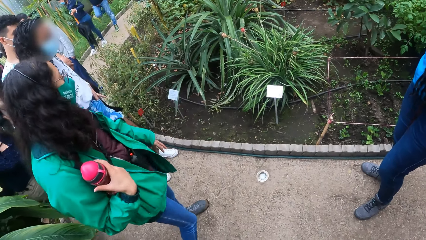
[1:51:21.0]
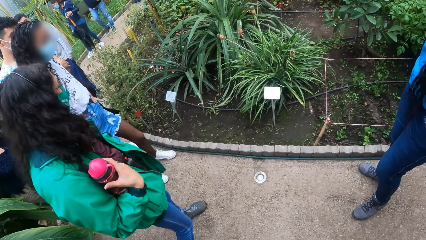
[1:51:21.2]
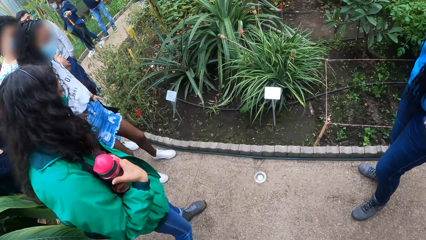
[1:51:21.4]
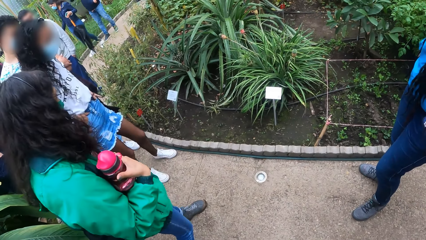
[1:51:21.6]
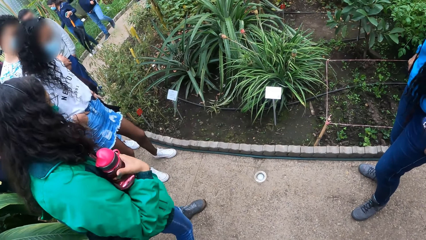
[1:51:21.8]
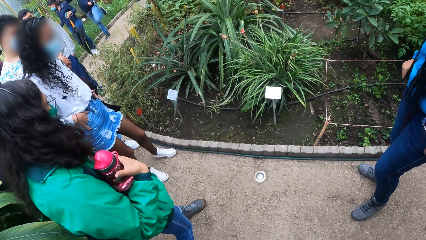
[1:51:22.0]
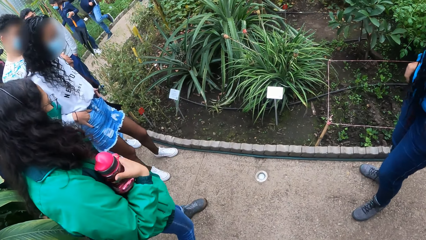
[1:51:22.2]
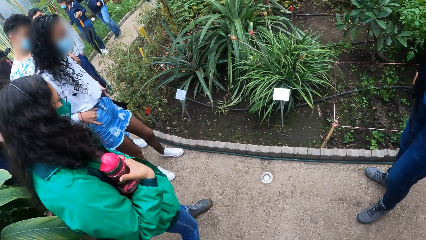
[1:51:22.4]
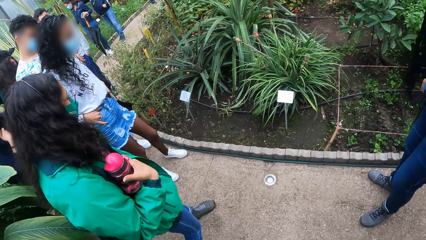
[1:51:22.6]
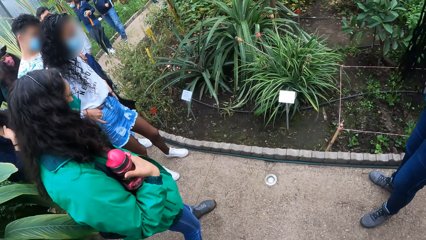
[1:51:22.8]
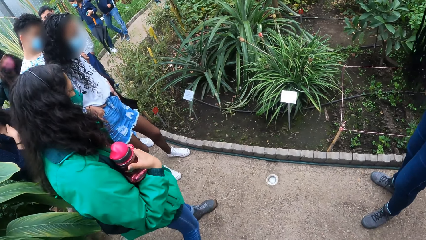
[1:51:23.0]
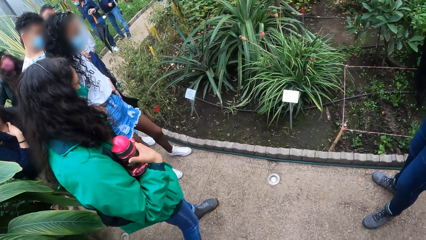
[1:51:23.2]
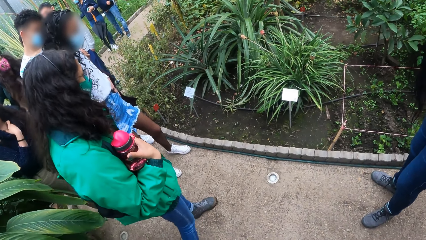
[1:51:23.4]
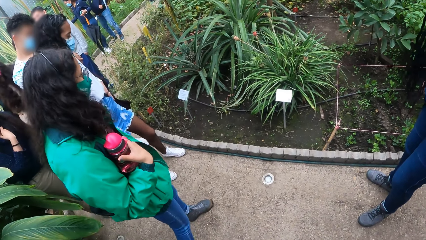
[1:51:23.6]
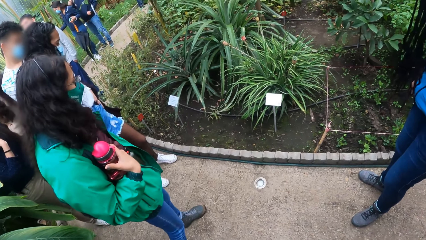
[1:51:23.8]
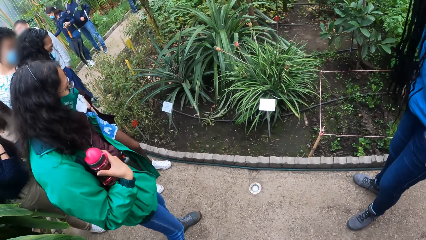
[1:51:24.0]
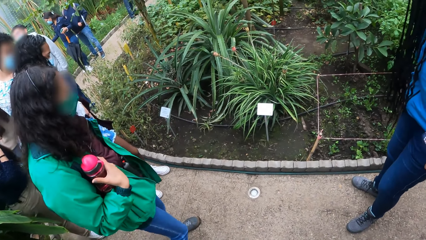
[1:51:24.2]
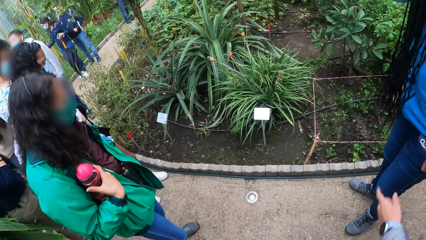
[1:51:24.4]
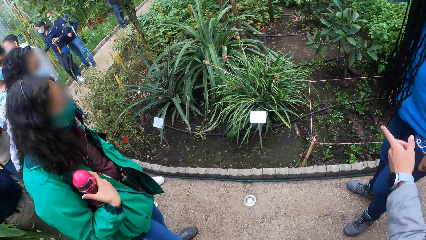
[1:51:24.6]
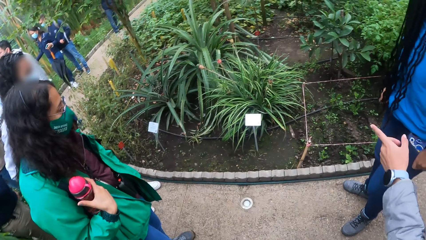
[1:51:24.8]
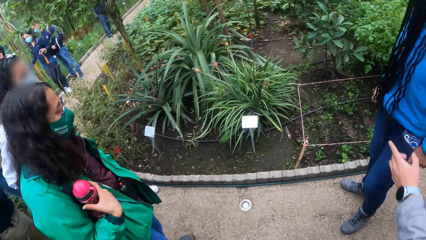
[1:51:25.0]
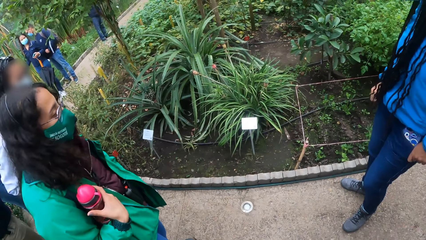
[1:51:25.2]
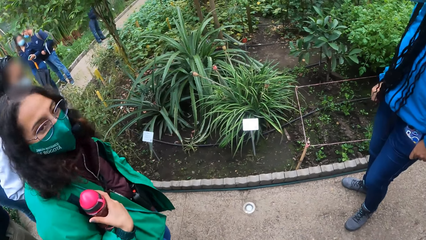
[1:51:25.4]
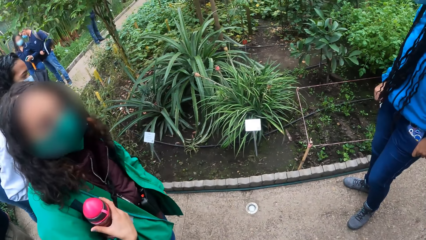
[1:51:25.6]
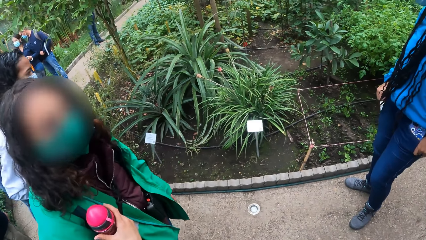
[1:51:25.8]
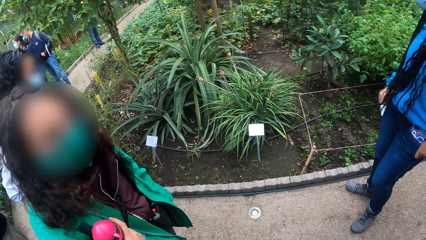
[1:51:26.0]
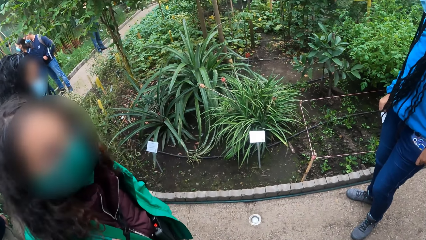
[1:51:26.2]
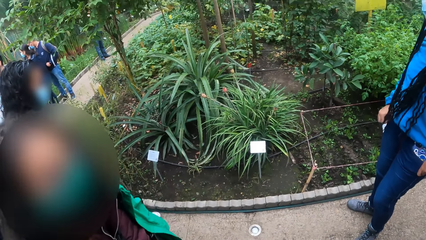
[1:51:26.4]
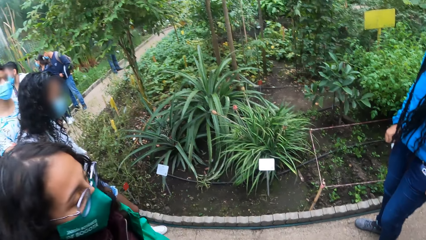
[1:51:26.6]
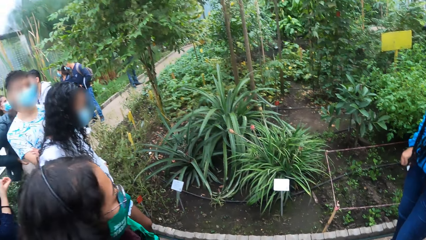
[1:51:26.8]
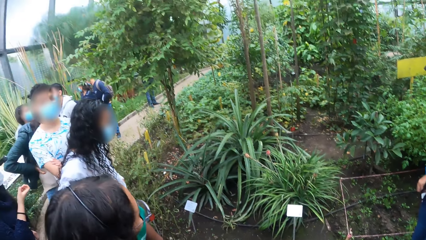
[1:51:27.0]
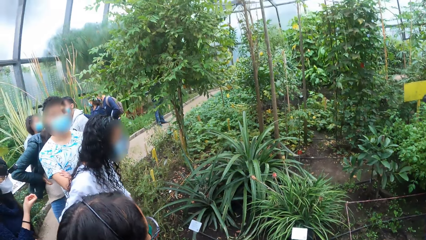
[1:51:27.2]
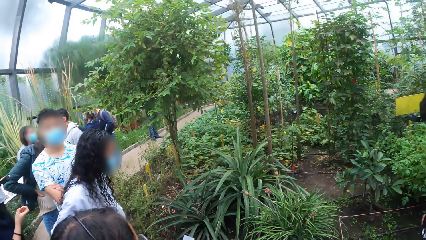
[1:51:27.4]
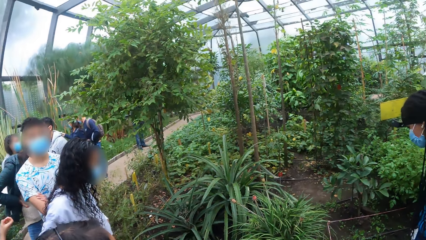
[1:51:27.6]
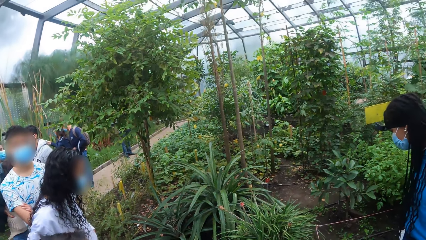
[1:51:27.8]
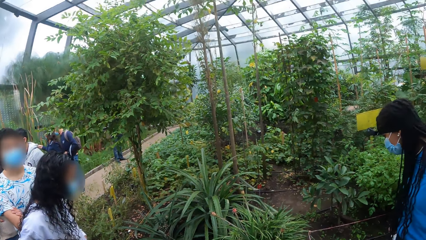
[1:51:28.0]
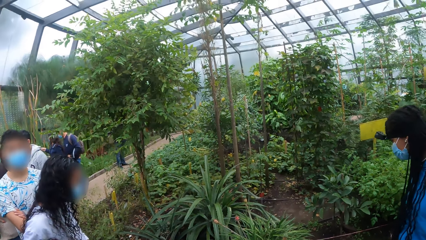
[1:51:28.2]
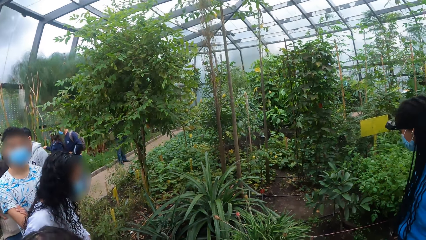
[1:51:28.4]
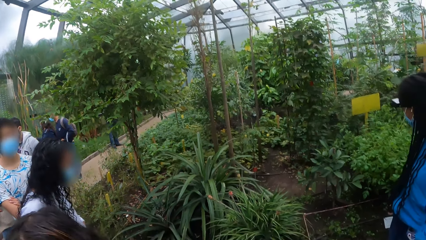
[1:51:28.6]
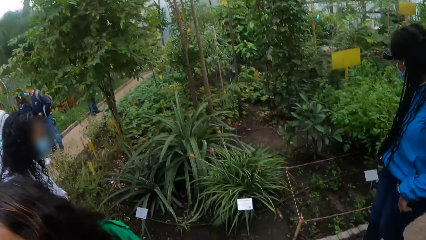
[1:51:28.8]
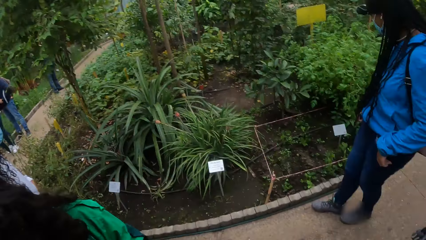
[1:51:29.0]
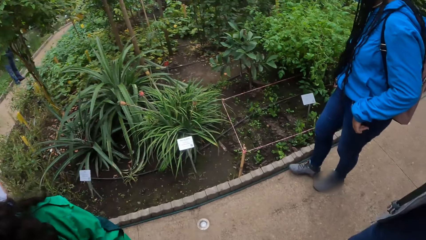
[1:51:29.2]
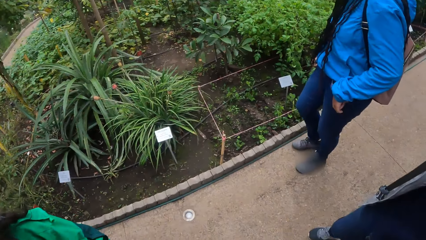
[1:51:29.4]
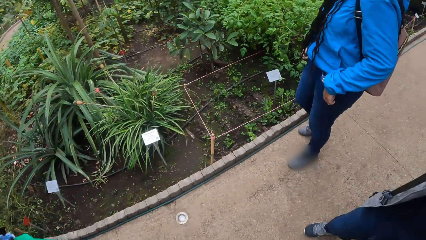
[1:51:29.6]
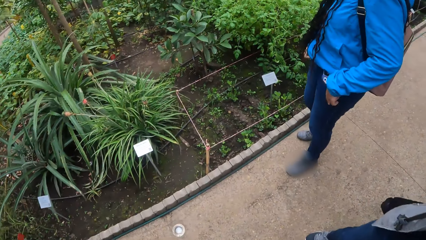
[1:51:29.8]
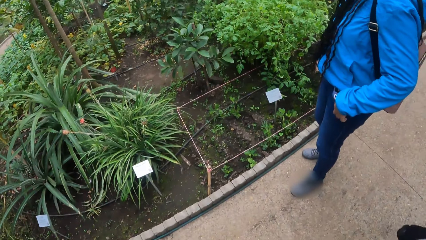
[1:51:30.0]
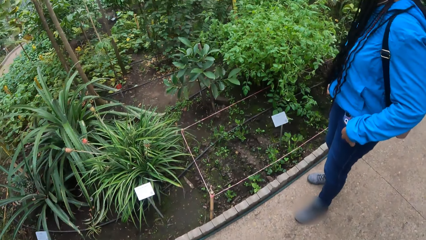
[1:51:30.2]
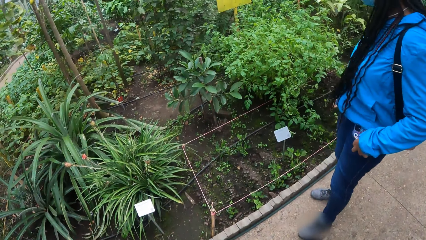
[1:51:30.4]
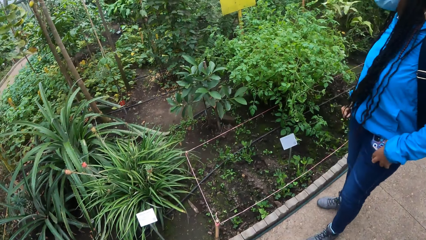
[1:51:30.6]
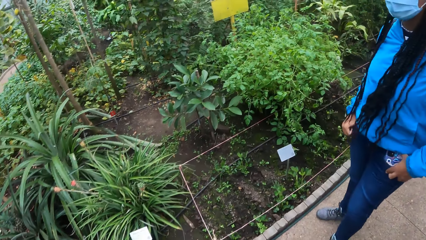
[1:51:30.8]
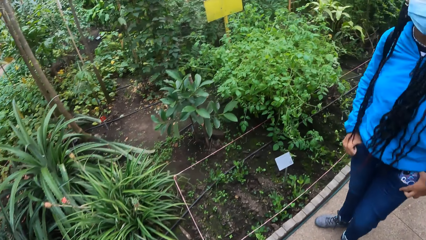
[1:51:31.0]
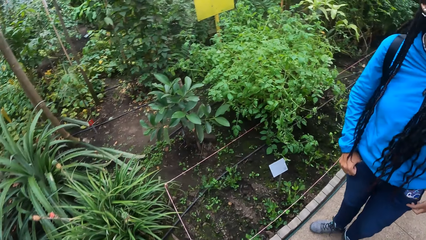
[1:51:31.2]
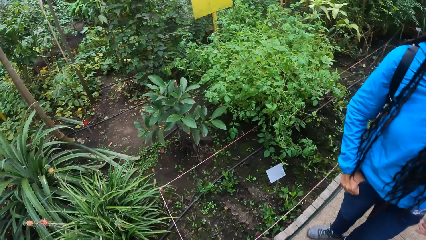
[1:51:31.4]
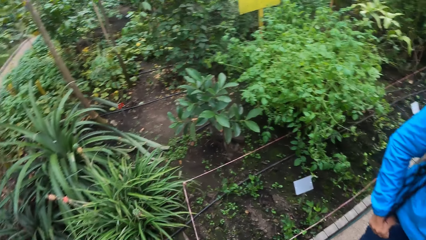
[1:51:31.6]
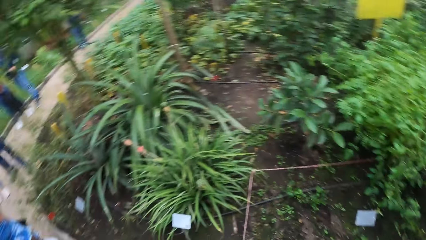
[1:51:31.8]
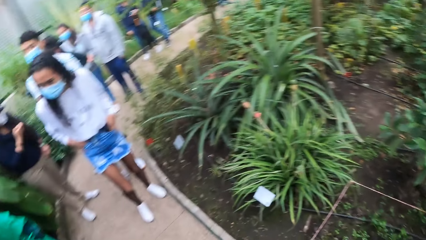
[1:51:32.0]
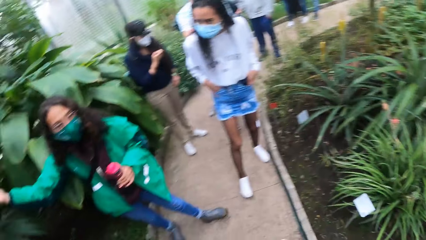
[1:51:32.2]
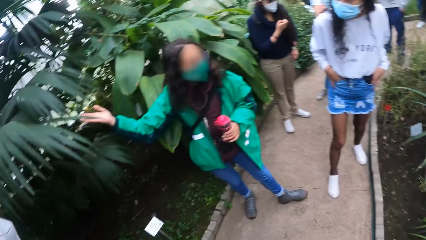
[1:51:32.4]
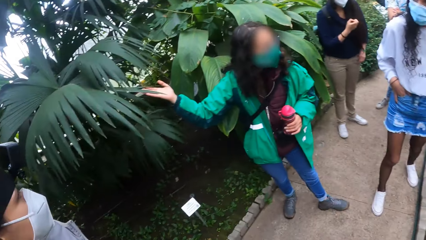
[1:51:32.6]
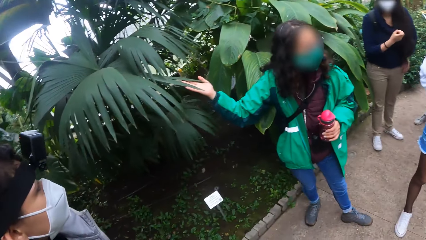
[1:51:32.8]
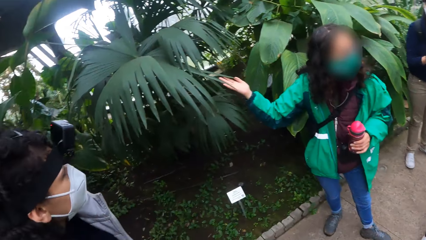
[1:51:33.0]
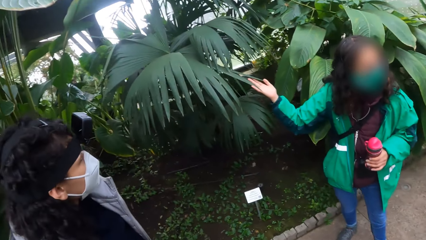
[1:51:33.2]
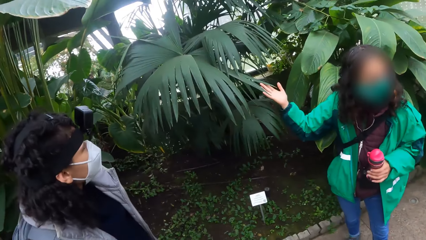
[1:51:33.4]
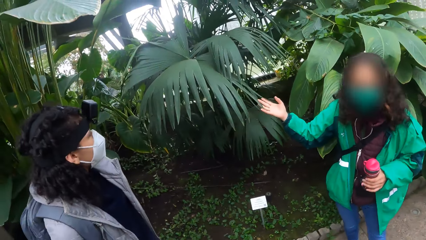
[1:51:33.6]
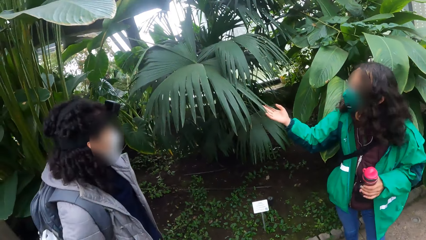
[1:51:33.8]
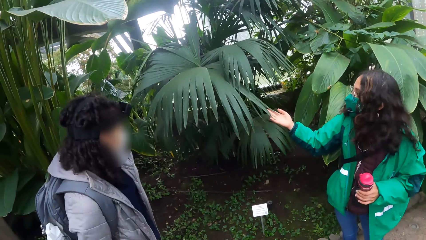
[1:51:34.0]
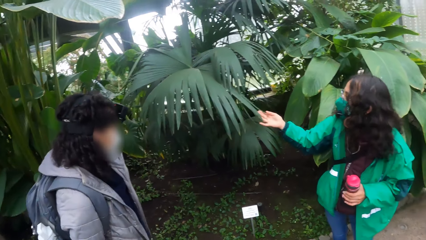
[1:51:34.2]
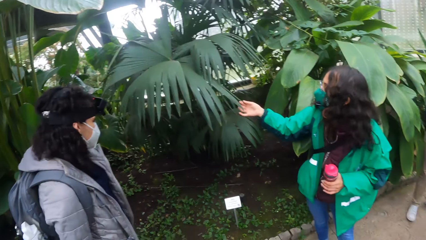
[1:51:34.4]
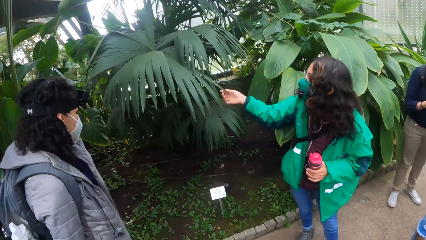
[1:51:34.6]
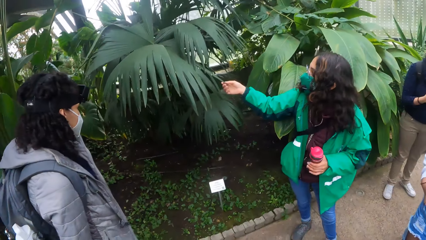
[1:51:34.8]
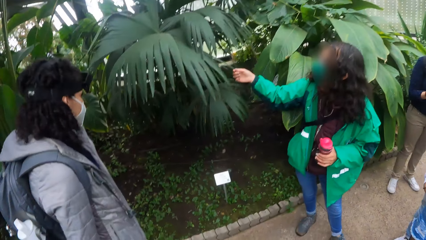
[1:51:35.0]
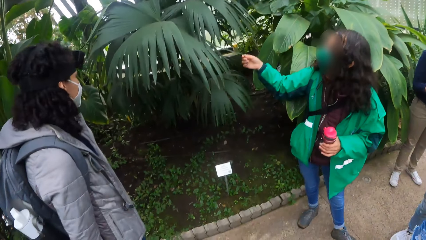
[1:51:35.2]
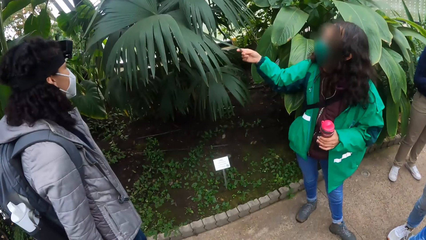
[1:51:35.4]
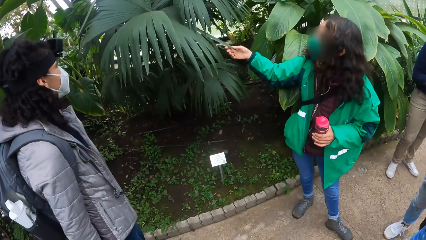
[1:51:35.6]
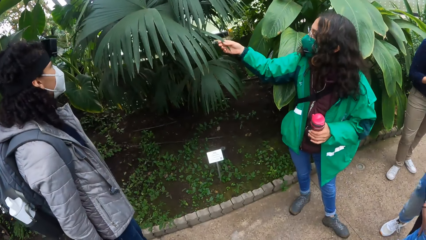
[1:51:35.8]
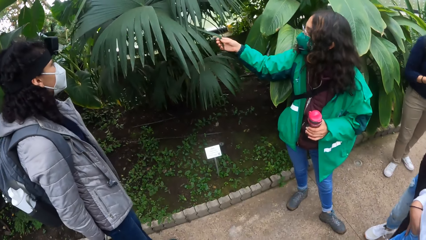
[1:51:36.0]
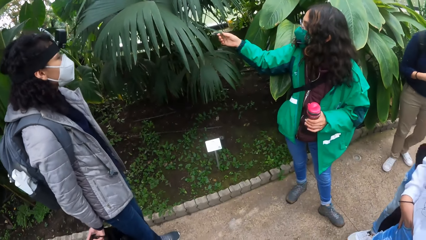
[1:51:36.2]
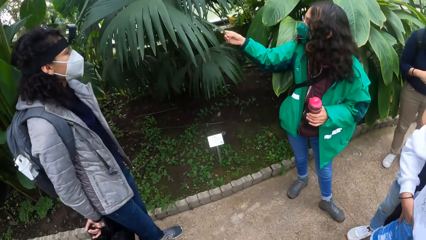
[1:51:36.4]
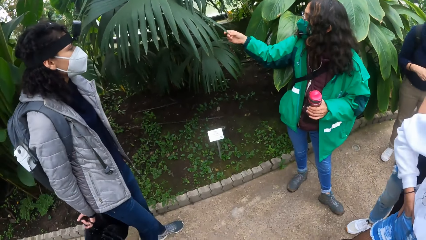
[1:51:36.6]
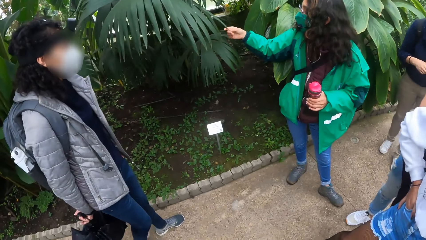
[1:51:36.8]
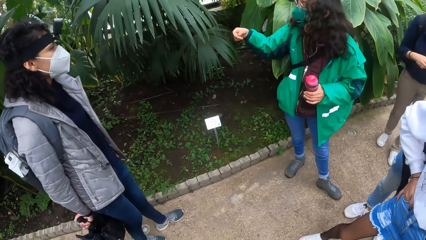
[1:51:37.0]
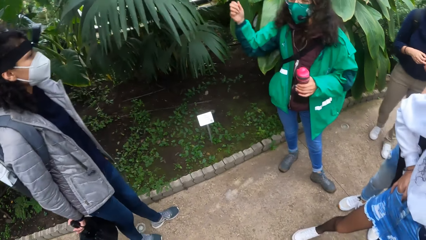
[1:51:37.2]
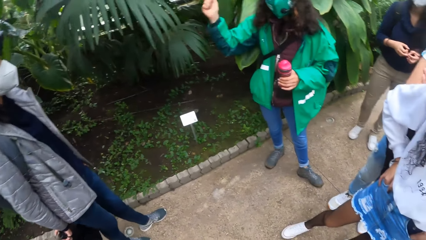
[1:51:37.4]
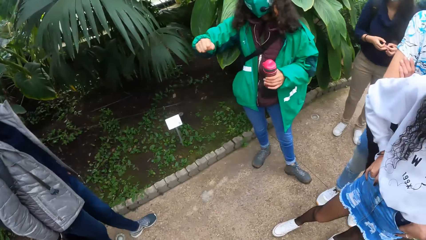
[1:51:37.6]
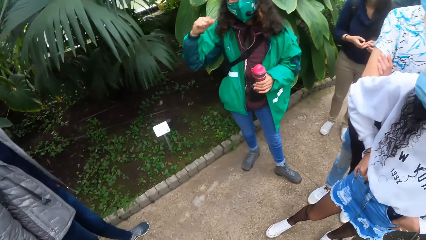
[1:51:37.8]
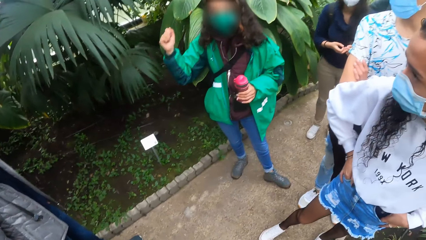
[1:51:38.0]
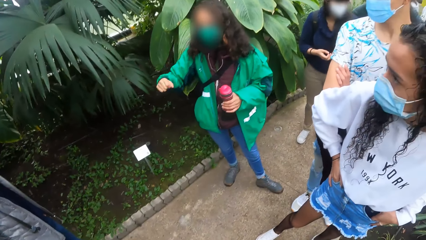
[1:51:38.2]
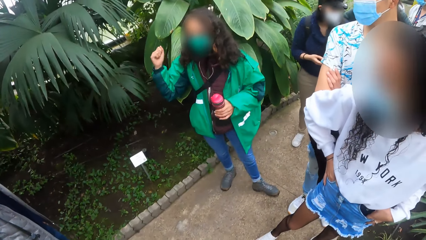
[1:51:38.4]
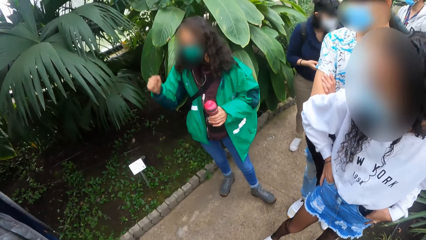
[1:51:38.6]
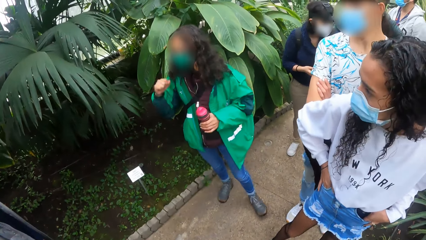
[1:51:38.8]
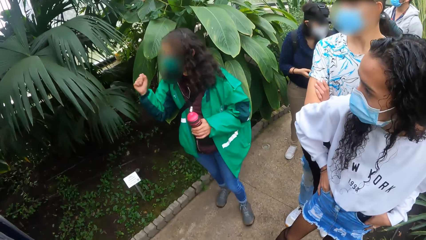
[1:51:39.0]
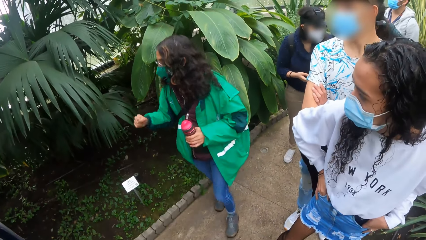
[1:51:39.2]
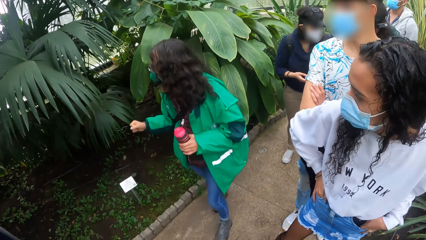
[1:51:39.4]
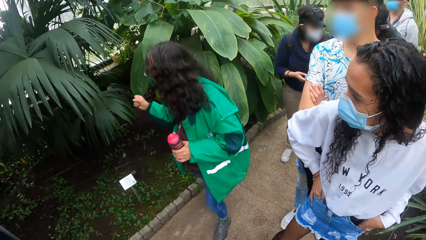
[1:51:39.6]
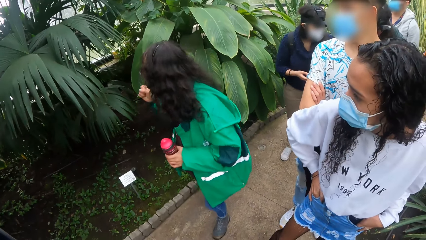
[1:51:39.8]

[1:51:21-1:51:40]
A girl points to a plant with her left hand. Another girl touches a plant with her right hand. The camera wearer looks around the garden. An instructor holds a leaf. The other girl moves her right hand around in the air.
